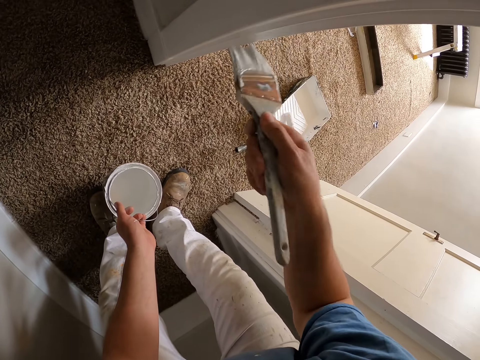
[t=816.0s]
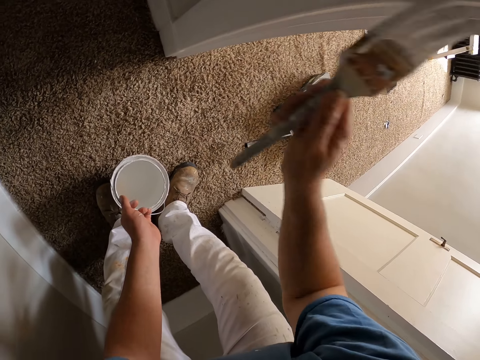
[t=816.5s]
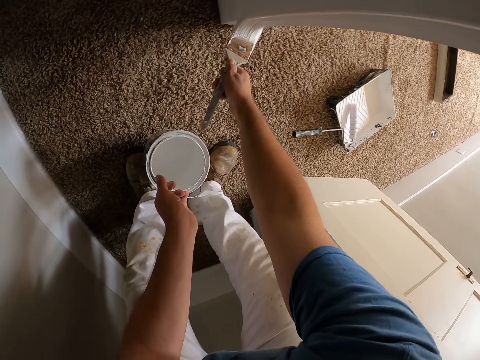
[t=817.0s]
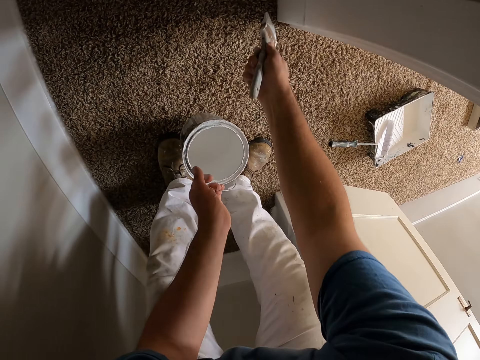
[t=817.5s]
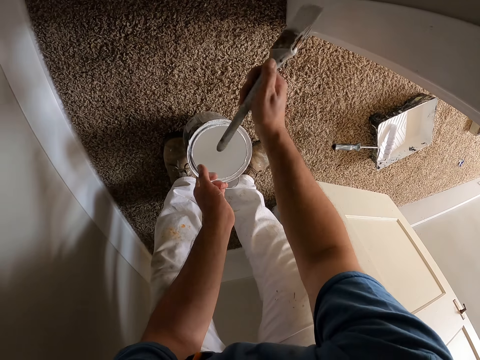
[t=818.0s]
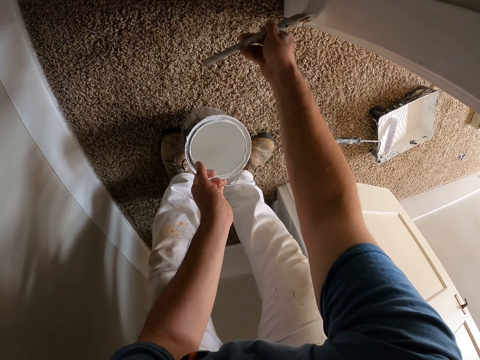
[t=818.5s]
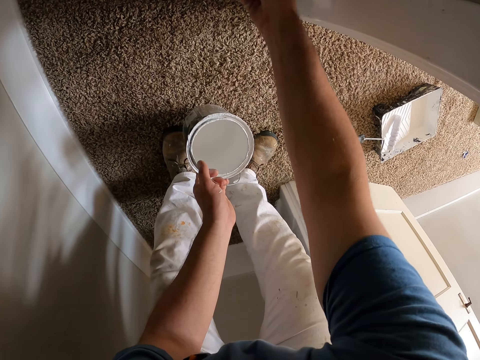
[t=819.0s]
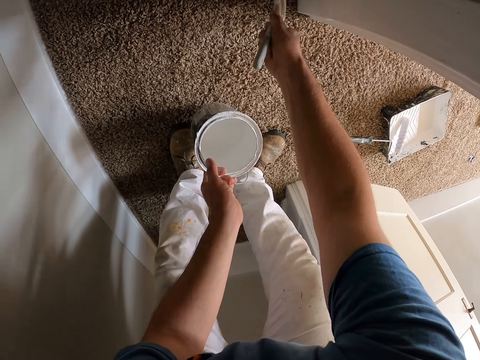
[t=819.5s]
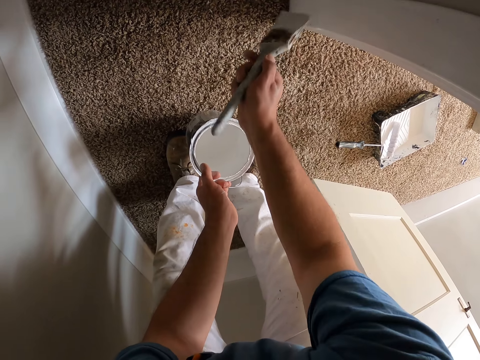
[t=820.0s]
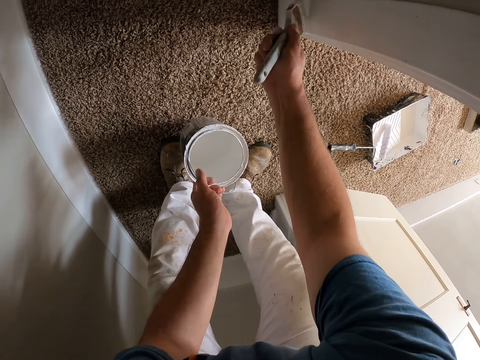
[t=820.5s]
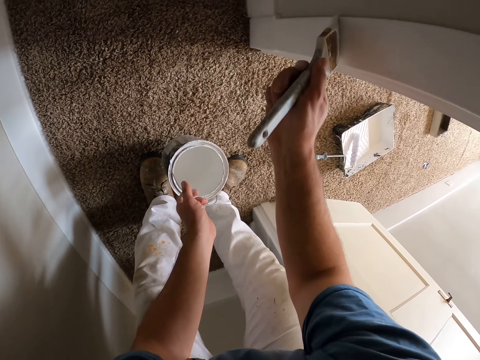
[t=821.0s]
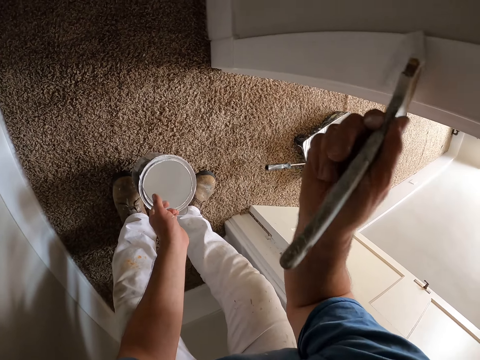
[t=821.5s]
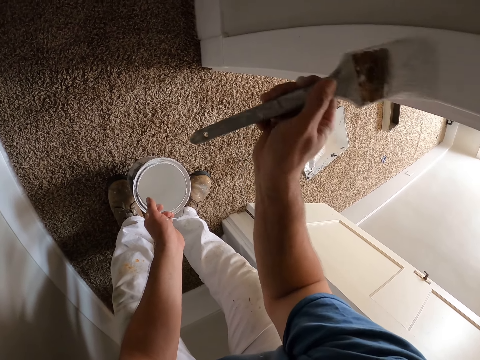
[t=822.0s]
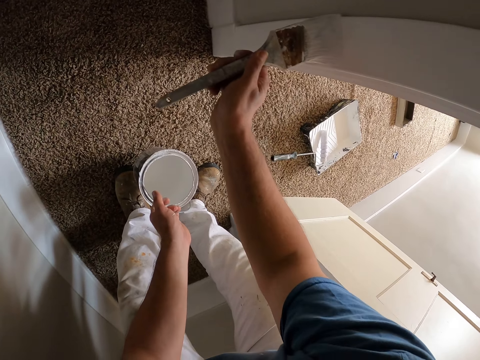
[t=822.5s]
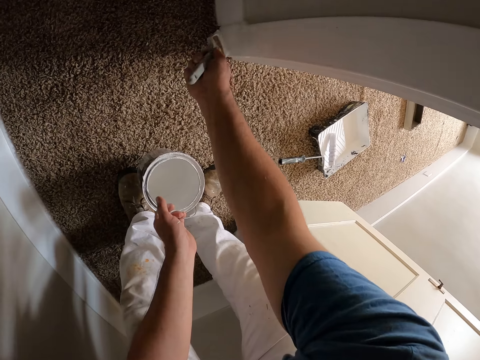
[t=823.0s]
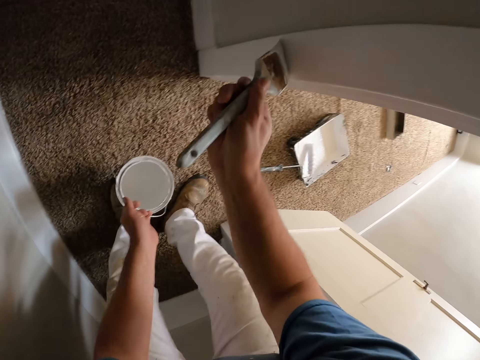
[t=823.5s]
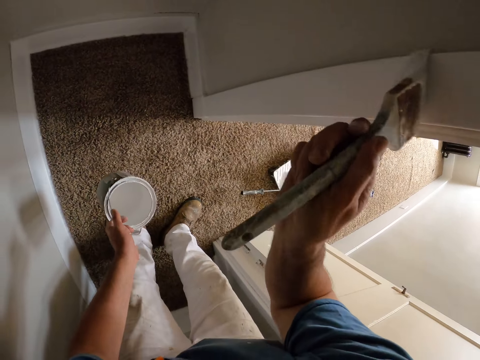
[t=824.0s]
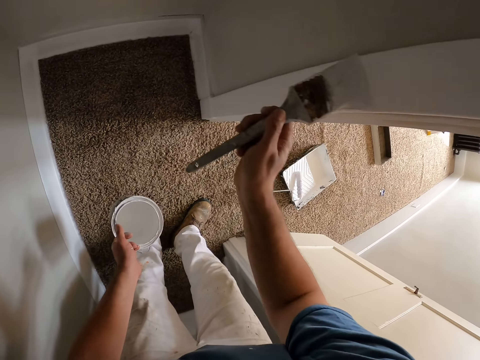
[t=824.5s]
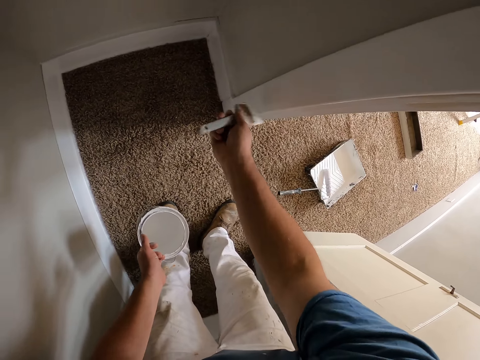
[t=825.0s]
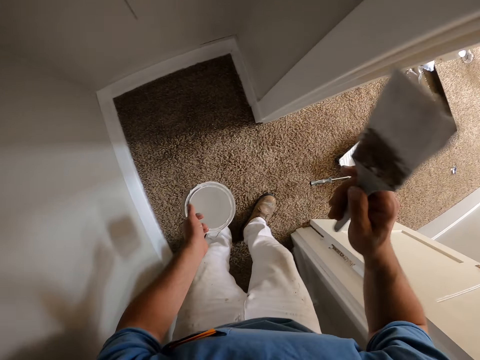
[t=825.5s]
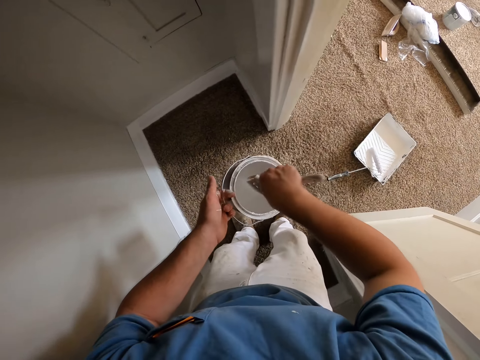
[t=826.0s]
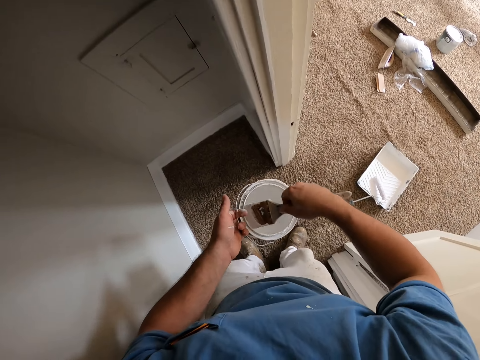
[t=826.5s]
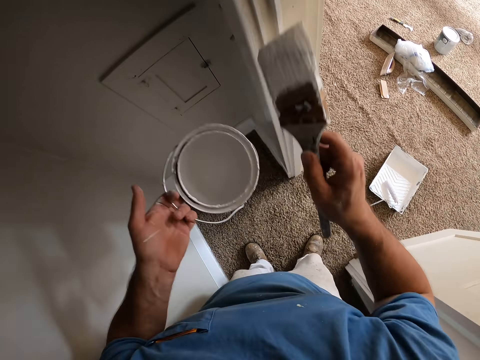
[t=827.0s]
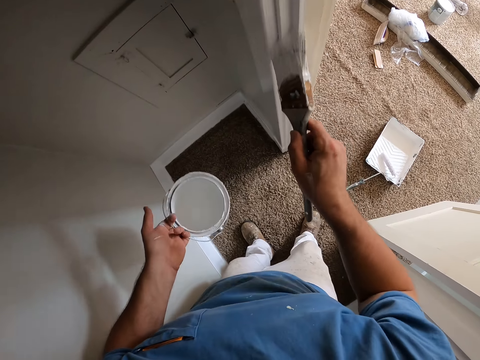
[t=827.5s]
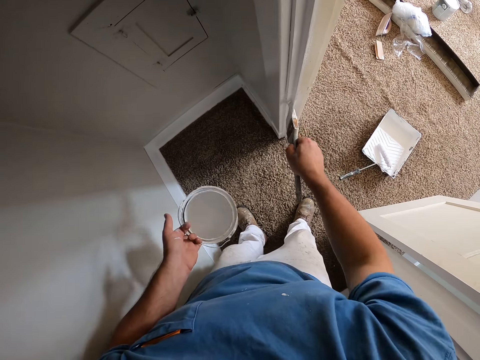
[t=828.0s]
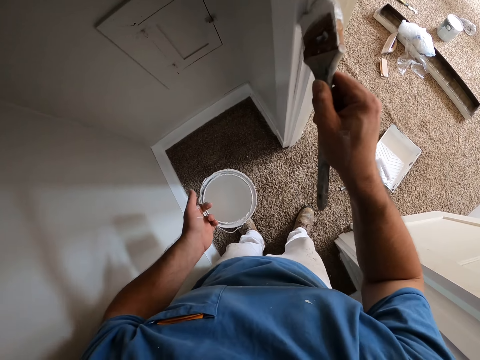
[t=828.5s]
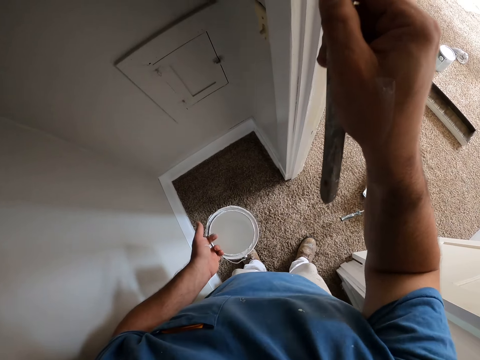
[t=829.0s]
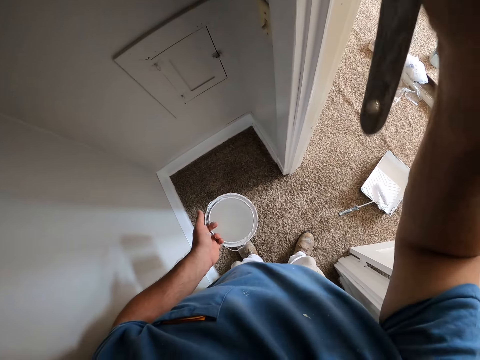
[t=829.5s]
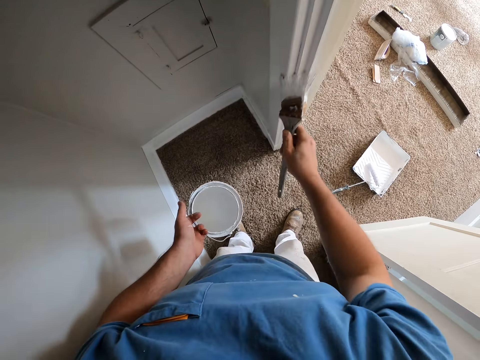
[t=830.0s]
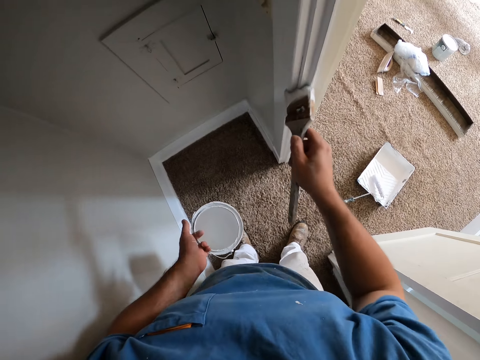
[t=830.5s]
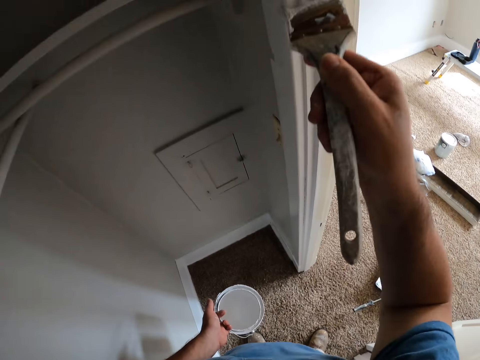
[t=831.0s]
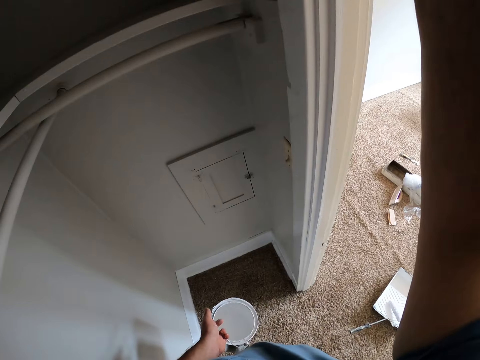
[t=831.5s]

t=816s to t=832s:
The camera wearer dips the paint brush inside the paint in his left hand. He paints the doorpost with the paint brush in his right hand.

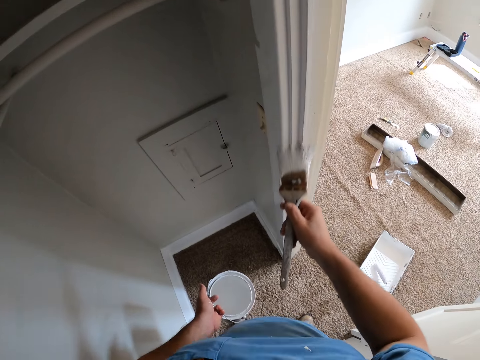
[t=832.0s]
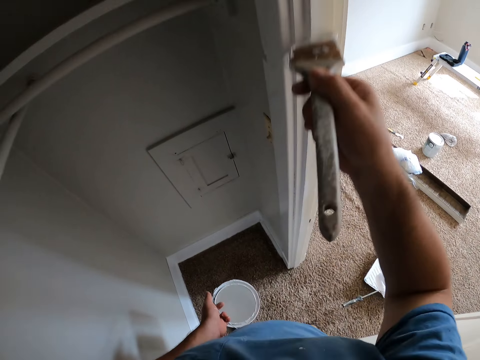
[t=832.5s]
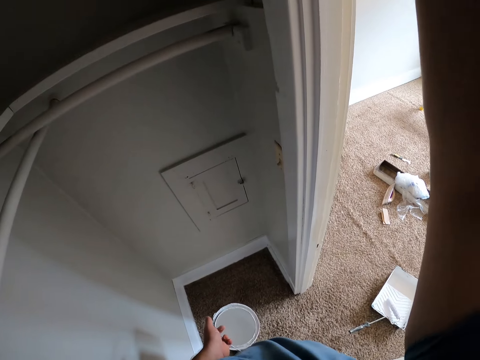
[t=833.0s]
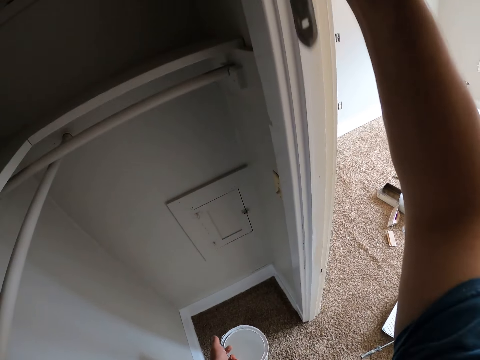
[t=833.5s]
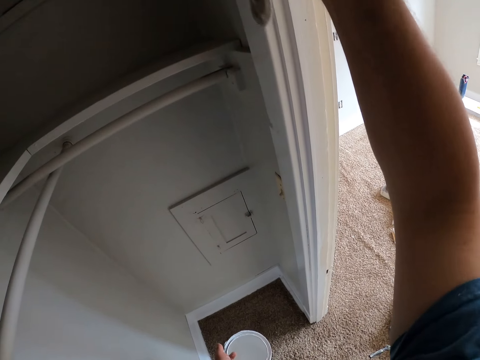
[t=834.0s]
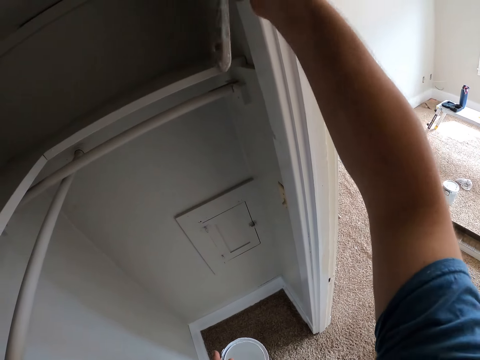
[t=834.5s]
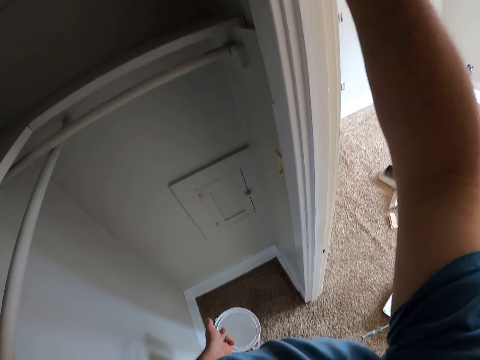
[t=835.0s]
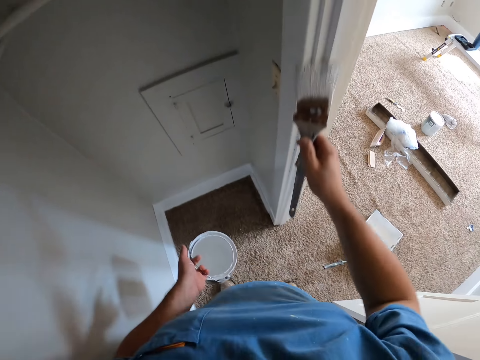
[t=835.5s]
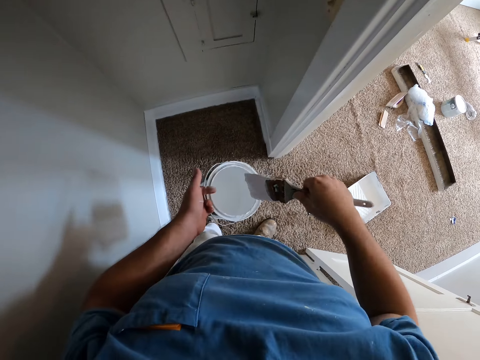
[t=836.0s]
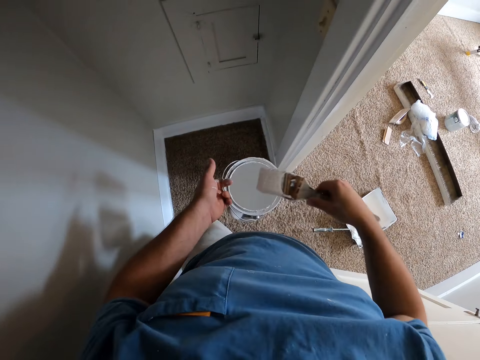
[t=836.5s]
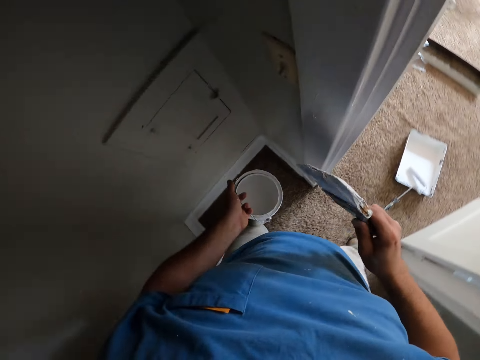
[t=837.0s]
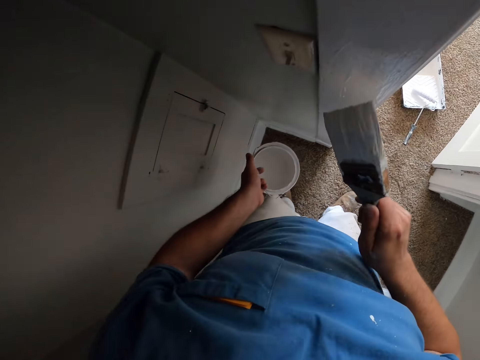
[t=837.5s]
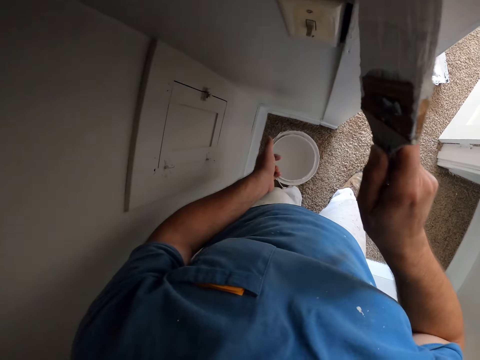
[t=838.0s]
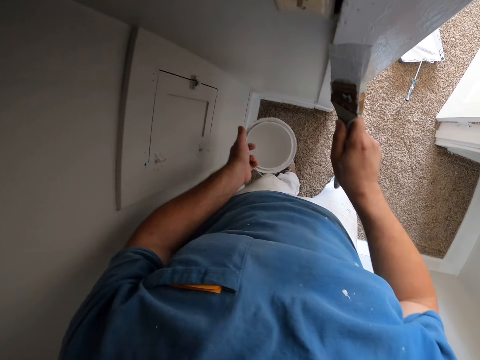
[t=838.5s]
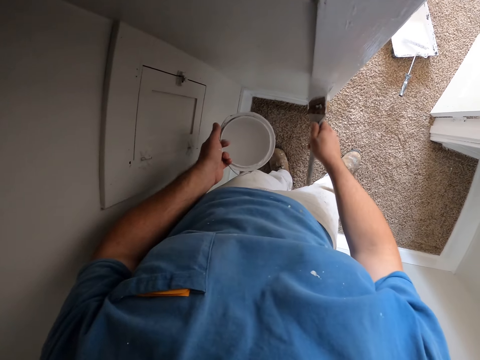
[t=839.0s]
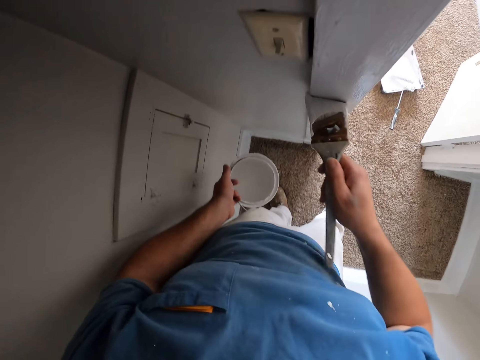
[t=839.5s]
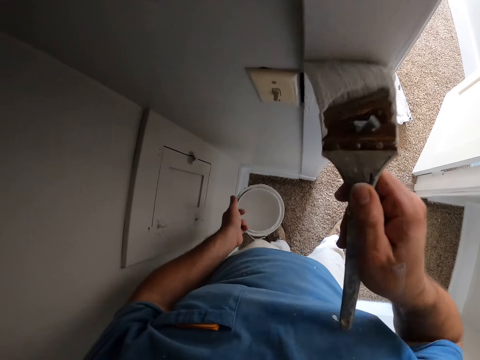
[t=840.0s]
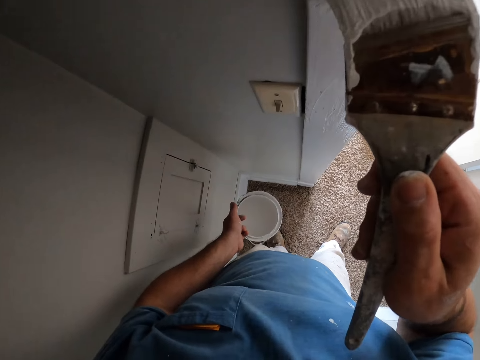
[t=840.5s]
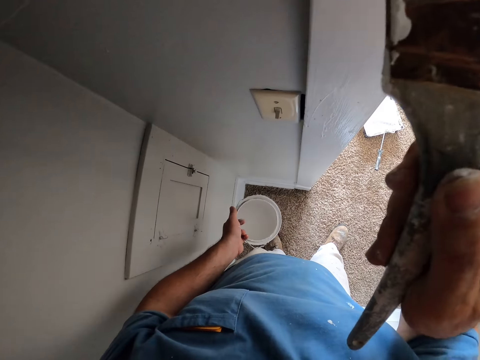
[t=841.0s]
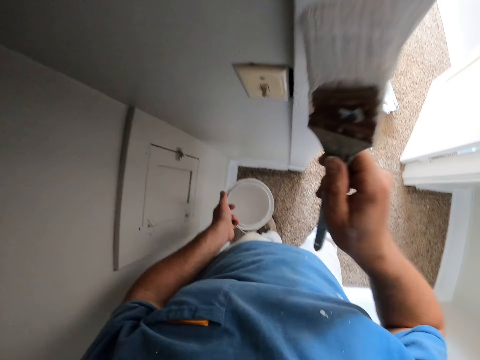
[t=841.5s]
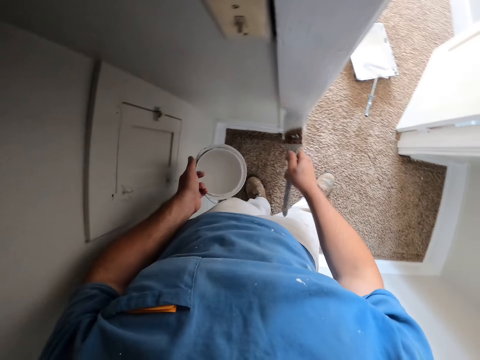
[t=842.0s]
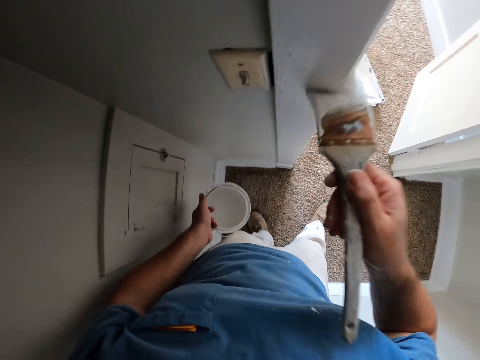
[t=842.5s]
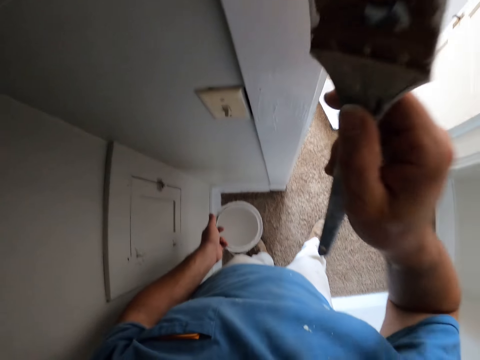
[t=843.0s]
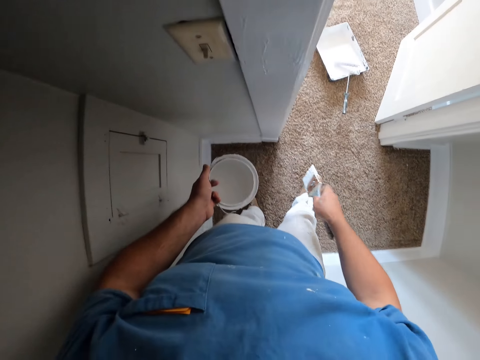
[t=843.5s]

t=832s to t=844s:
The camera wearer dips the paint brush inside the paint on his left hand. He paints the doorpost with the paint brush in his right hand.
